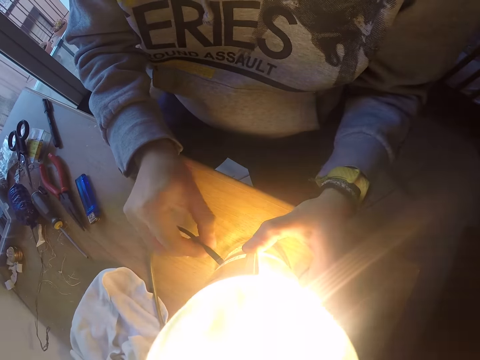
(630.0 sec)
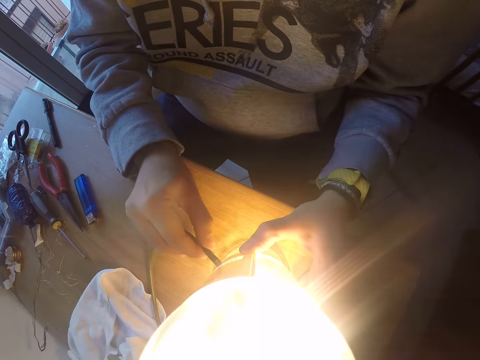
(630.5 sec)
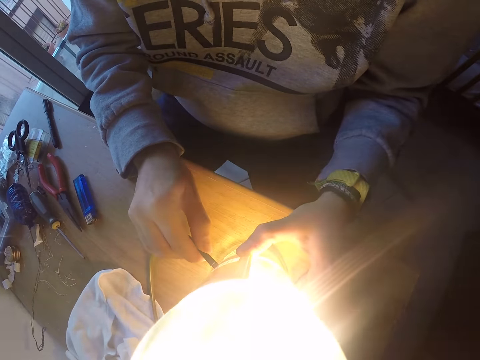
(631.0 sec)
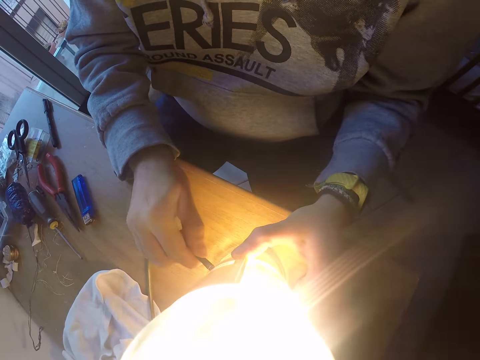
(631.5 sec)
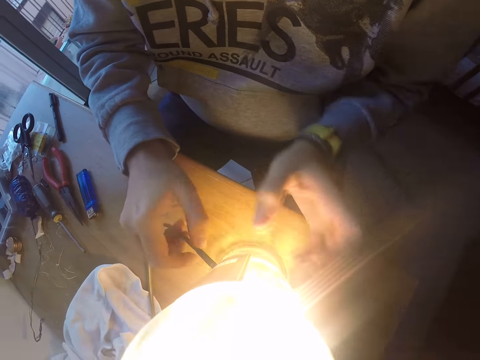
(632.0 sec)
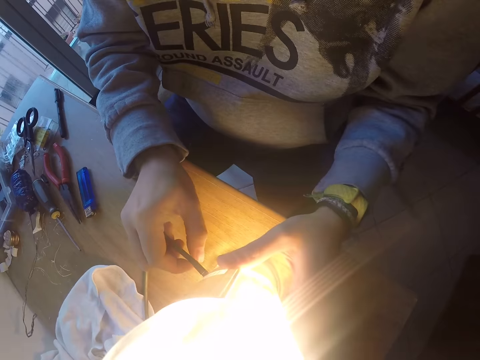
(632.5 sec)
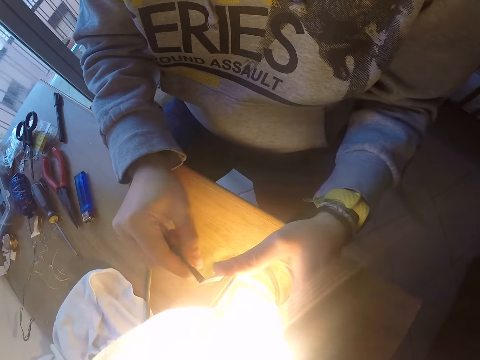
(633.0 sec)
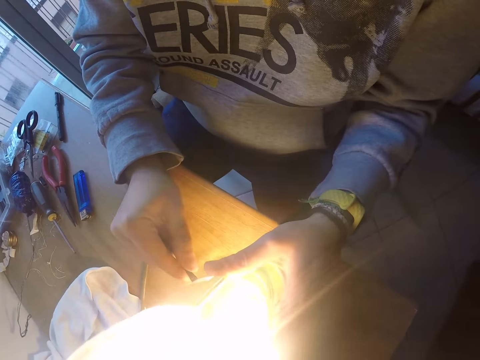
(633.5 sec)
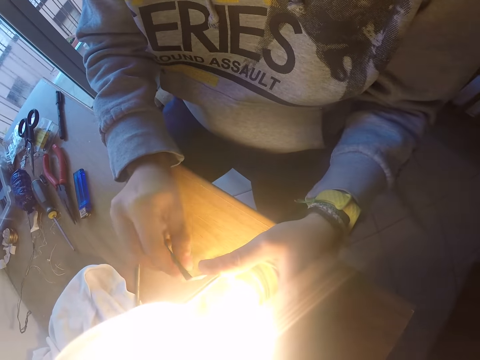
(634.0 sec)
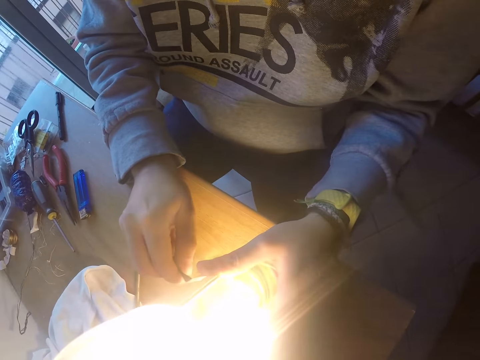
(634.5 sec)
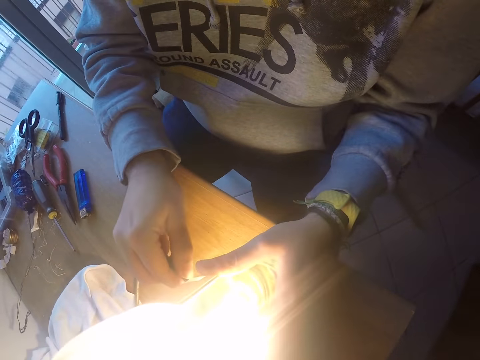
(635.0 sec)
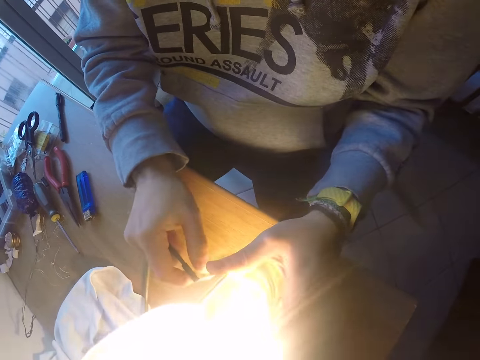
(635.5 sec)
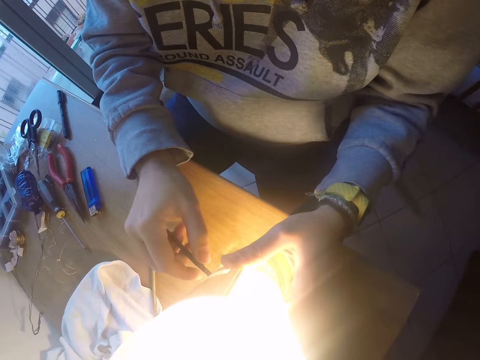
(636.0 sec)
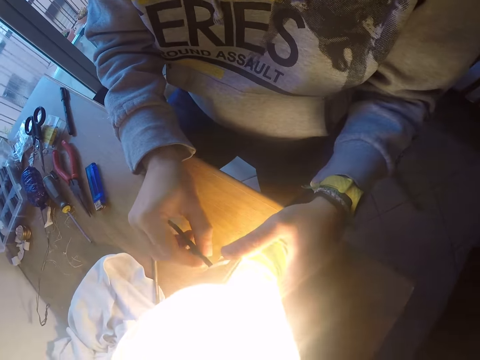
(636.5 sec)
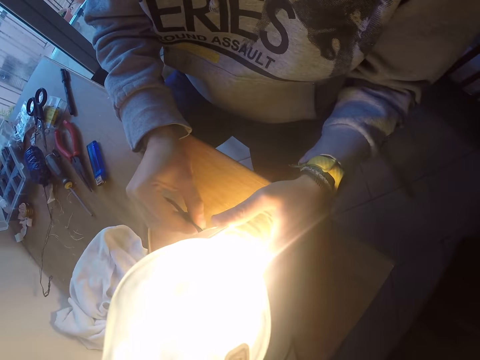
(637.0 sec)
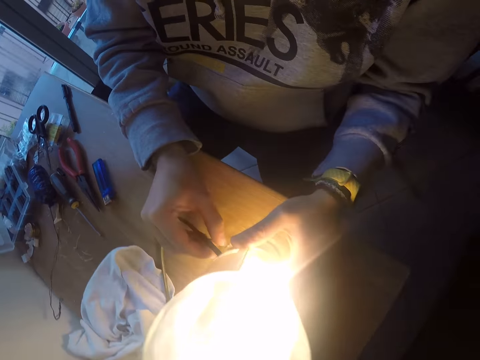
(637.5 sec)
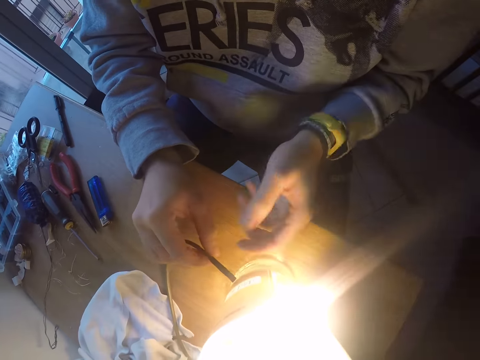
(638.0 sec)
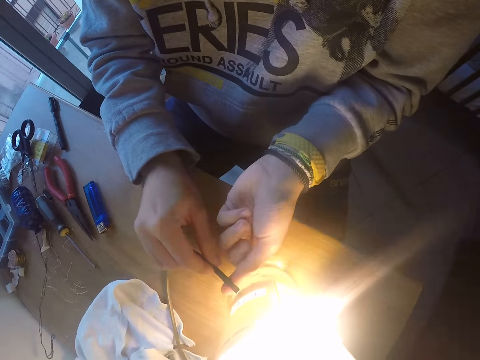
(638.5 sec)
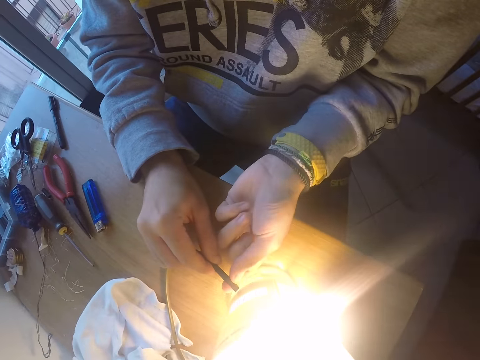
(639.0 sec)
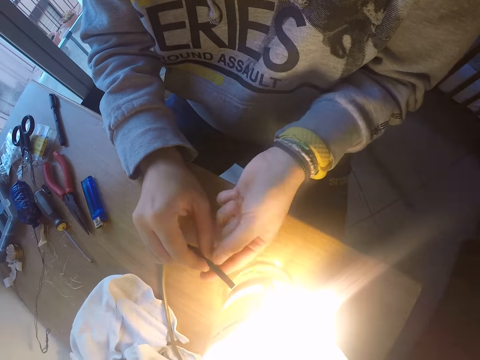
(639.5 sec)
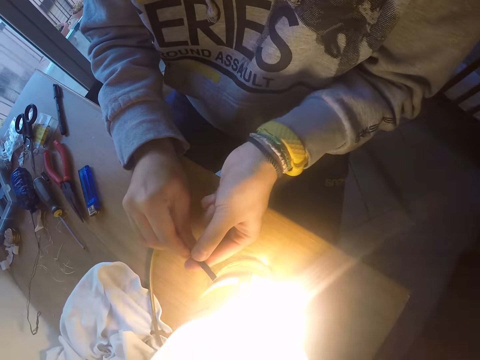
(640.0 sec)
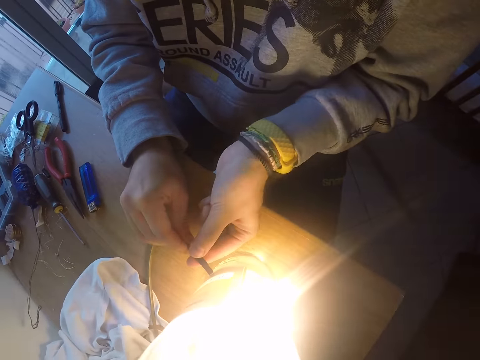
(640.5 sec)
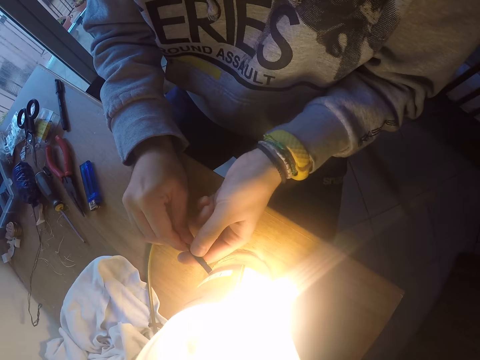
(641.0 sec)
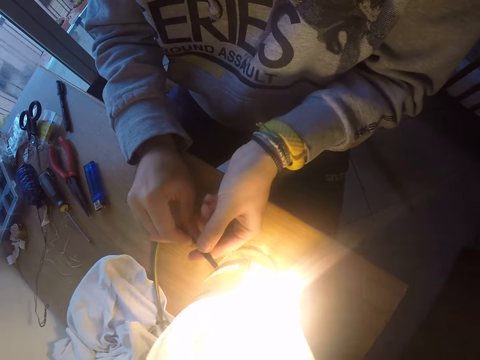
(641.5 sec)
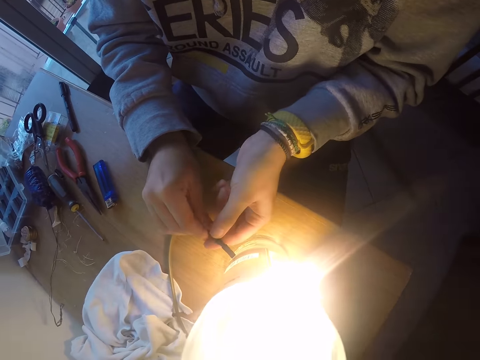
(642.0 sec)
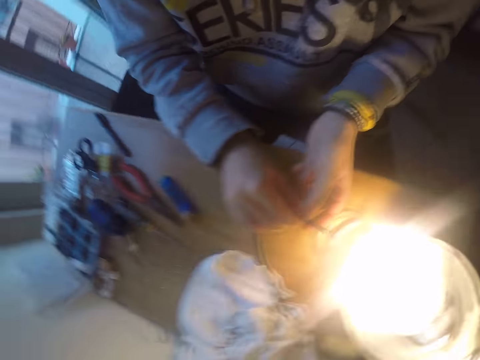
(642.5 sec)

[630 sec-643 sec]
The camera wearer pushes the cylindrical plastic or rubber with his right hand into the bottle. He holds the bottle with his left hand. He pushes the cylindrical plastic with his right hand into the bottle. He pulls the filament from the bottle with his right hand. He pushes the cylindrical plastic into the plastic bottle with his left hand. He adjusts the rubber in the wire.

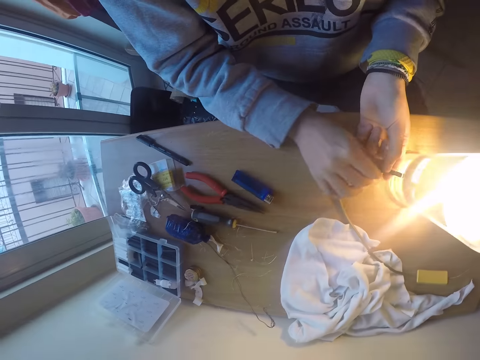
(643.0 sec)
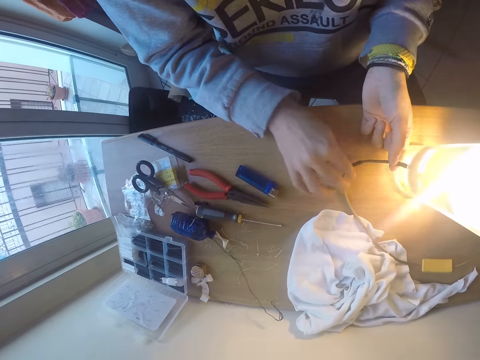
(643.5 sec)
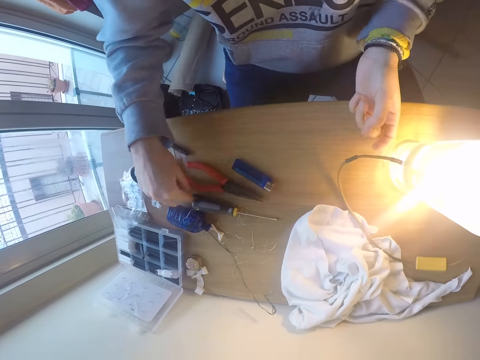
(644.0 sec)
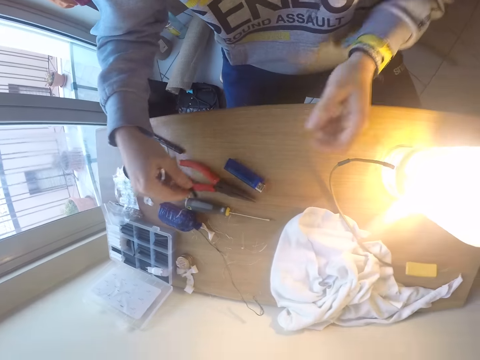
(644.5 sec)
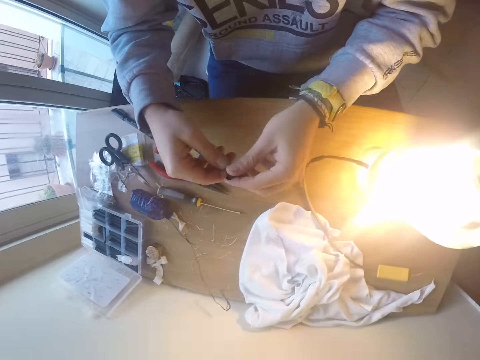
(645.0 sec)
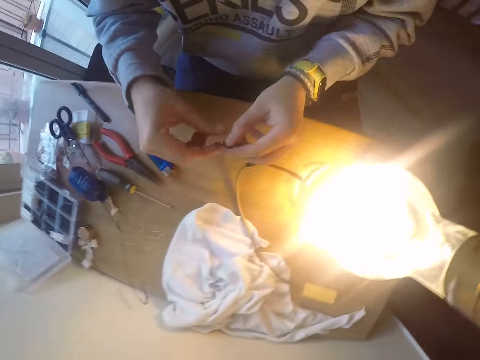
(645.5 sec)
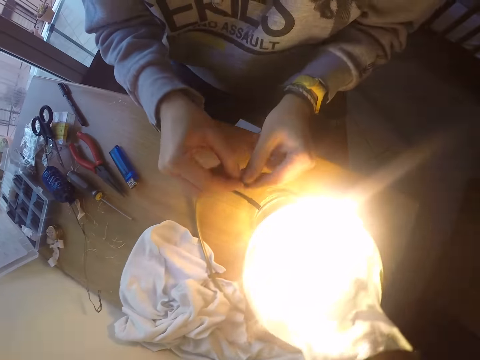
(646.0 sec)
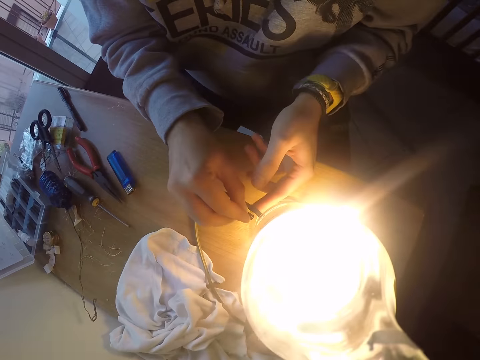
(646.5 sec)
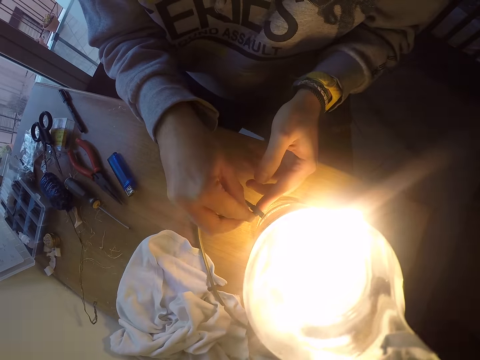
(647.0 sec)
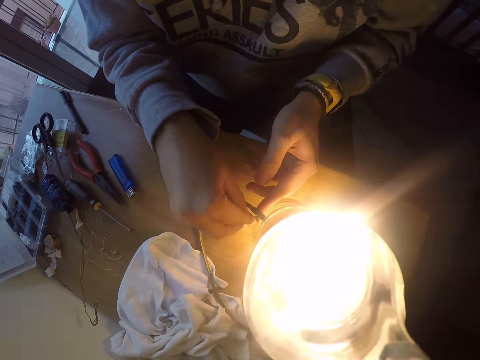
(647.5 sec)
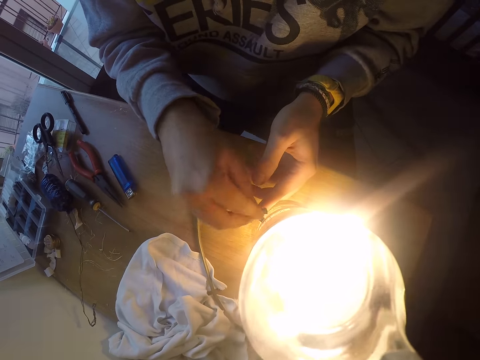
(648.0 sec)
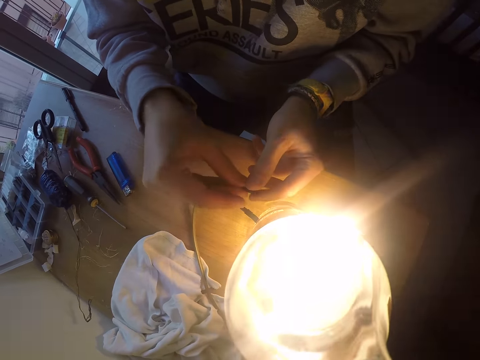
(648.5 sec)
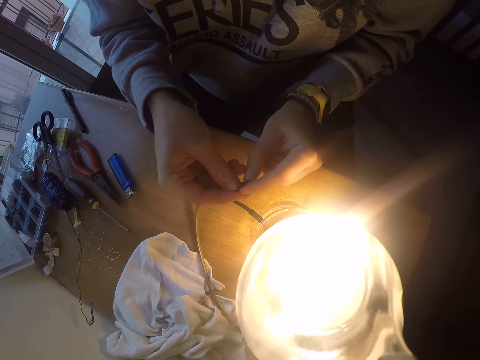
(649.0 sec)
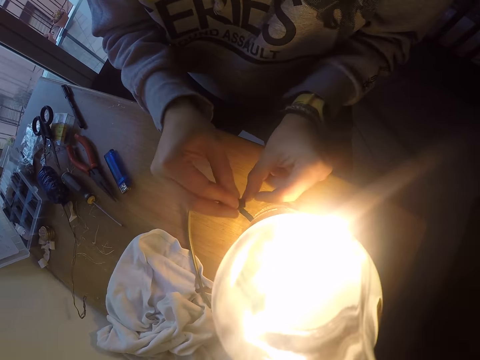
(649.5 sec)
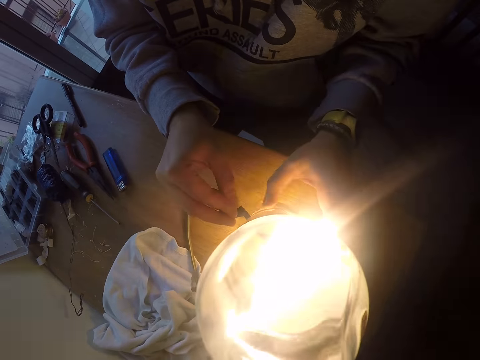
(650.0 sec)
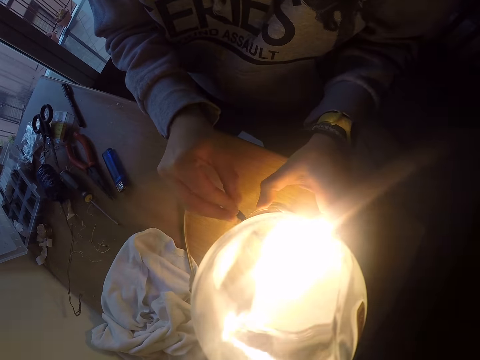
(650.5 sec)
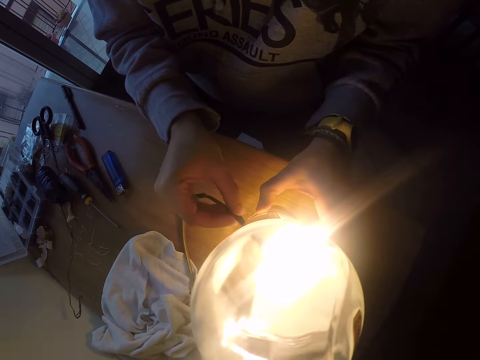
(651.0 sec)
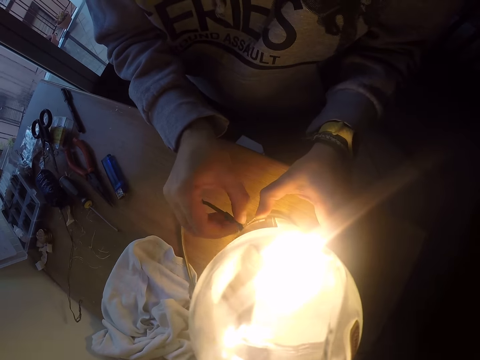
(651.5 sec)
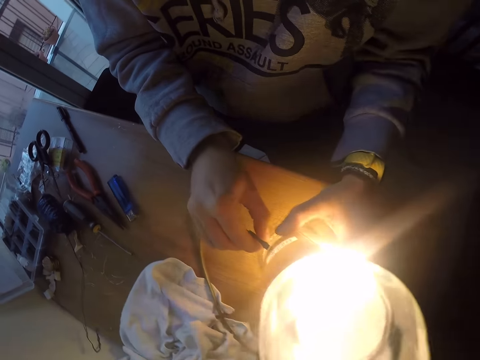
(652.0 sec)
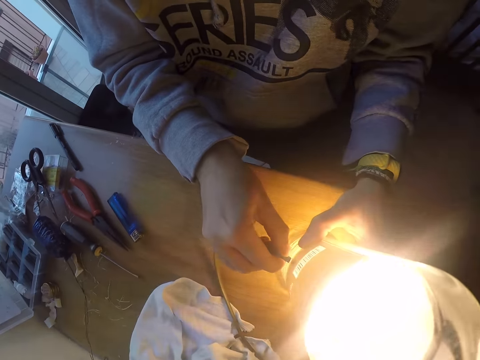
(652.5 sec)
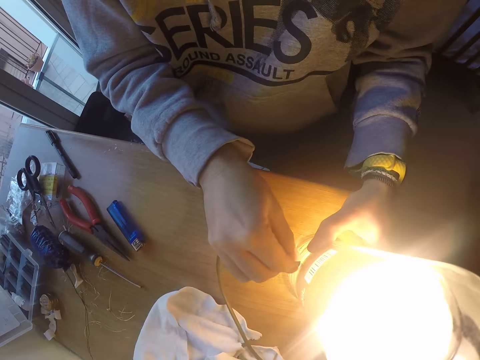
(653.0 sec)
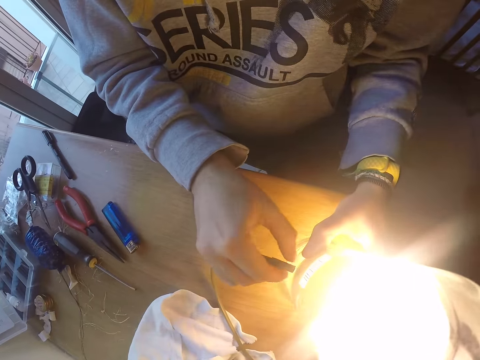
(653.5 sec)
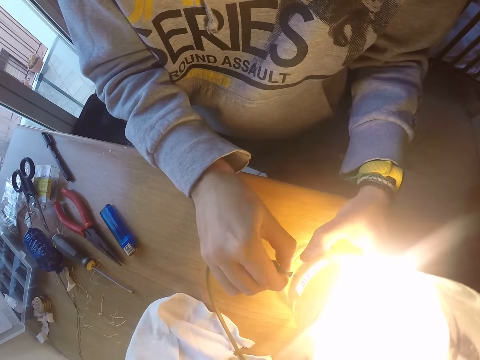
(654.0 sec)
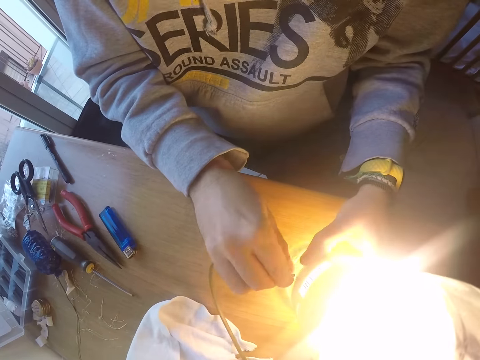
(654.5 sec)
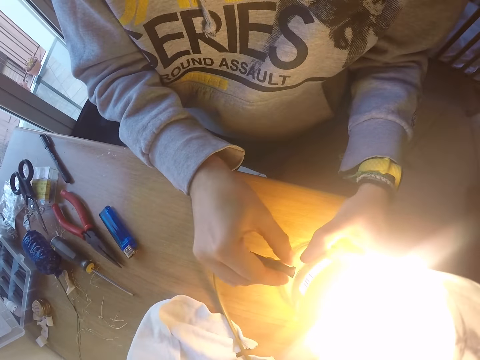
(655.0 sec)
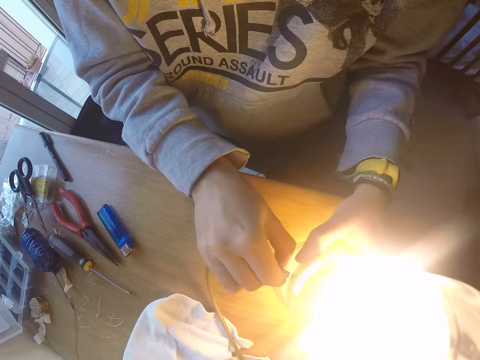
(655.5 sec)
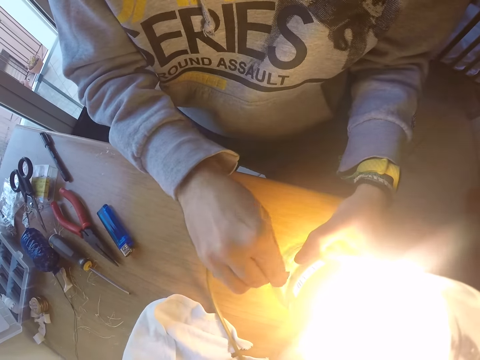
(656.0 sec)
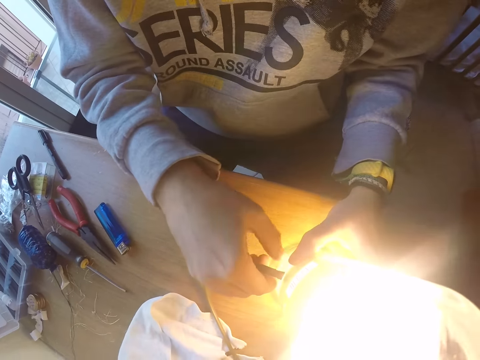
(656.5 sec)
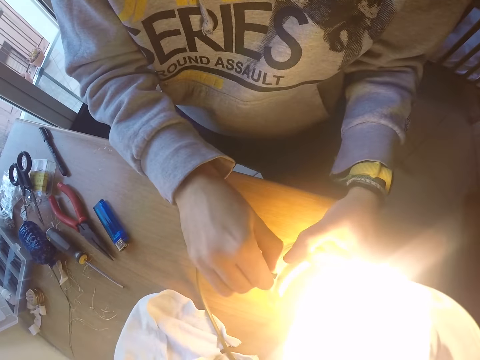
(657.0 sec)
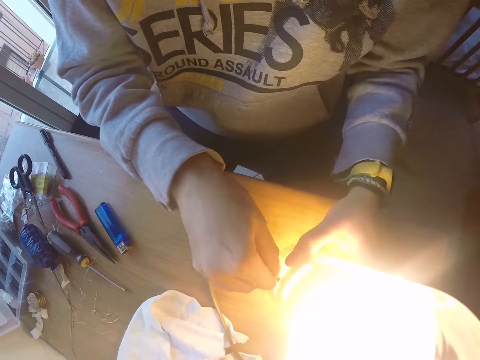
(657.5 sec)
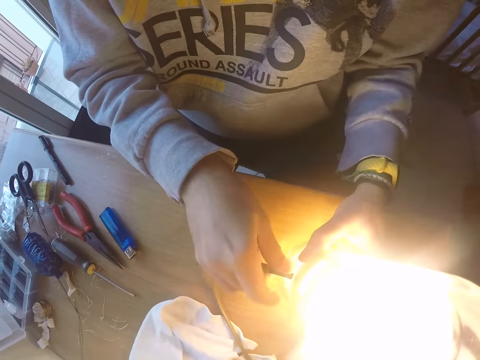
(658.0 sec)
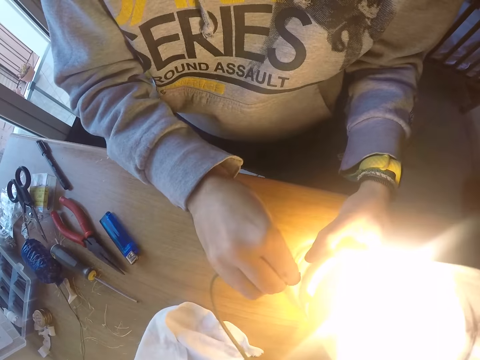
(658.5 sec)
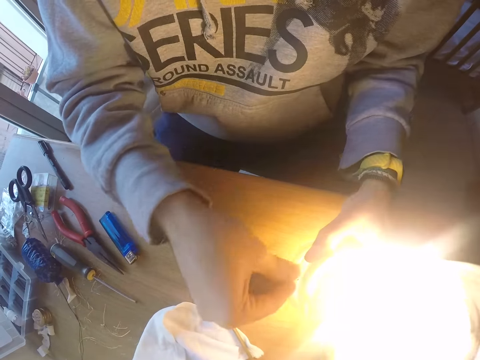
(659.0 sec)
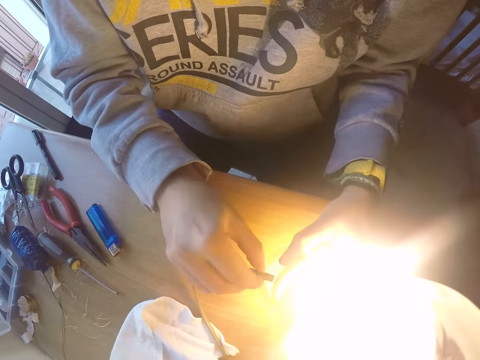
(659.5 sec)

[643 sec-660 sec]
The camera wearer pulls the cylindrical plastic with his right hand. He picks up a piece of rubber from the table with his right hand. He holds the piece of rubber with both hands. He puts the piece of rubber below the filament with his right hand. He fixes the rubber to the wire. He straightens the piece of rubber with both hands. He raises the rubber. He holds the bottle with his left hand. He fixes the rubber in the wire. He covers the filament with the piece of rubber in his right hand. He pushes the filament into the bottle with his right hand.
